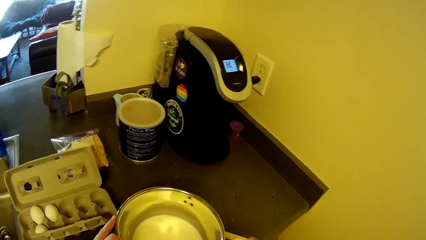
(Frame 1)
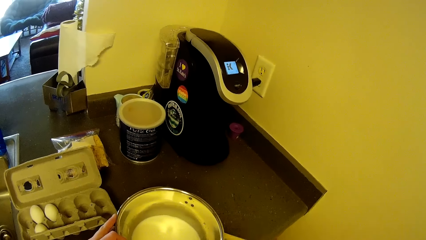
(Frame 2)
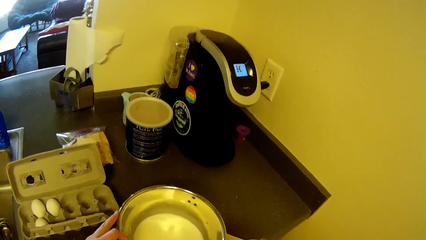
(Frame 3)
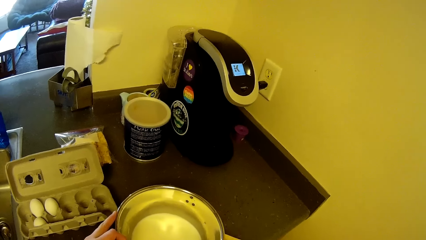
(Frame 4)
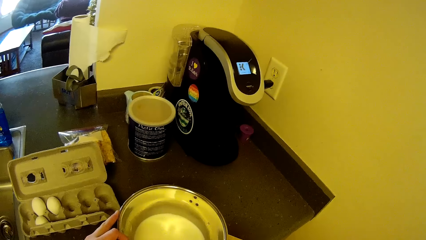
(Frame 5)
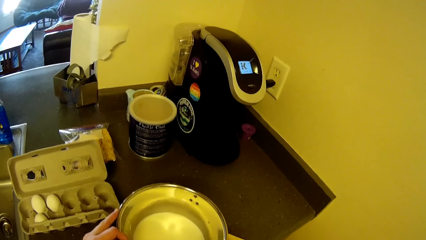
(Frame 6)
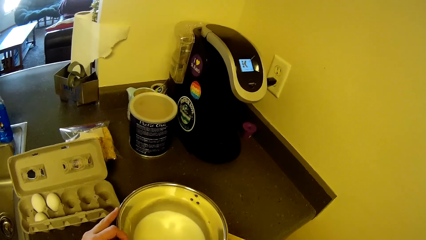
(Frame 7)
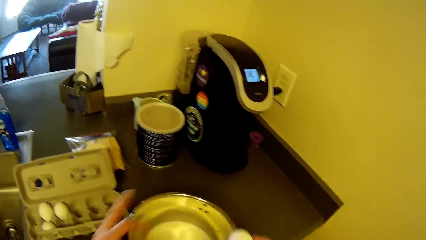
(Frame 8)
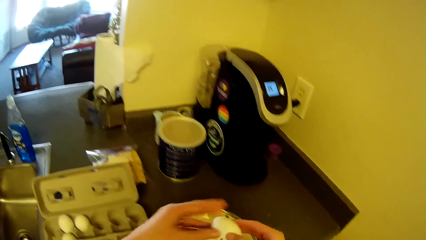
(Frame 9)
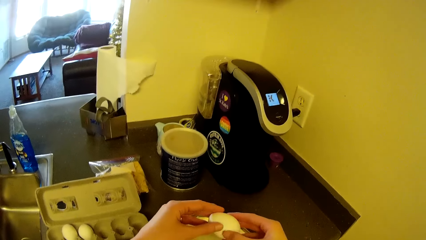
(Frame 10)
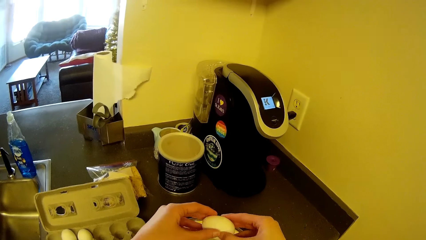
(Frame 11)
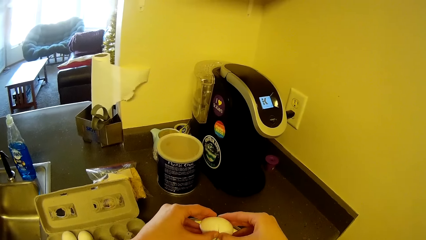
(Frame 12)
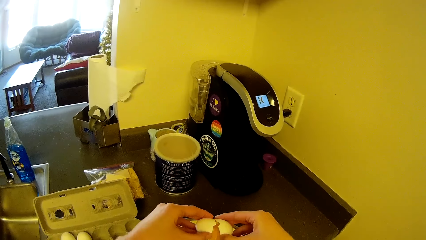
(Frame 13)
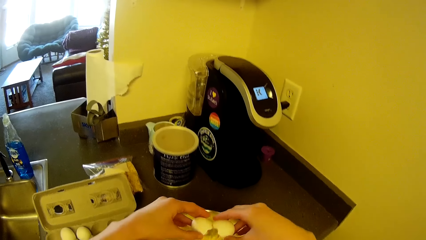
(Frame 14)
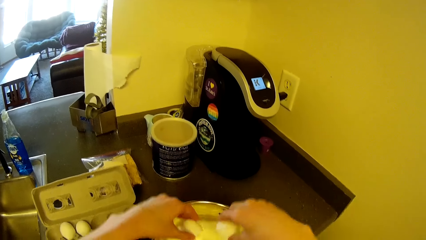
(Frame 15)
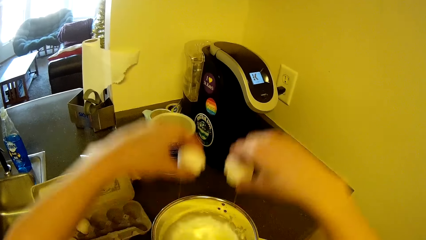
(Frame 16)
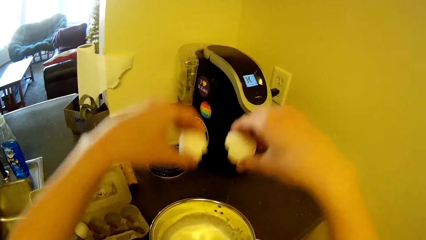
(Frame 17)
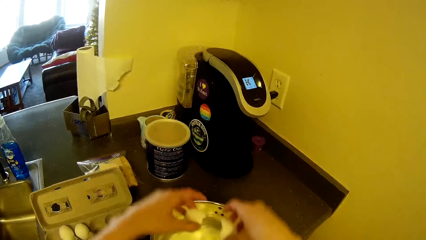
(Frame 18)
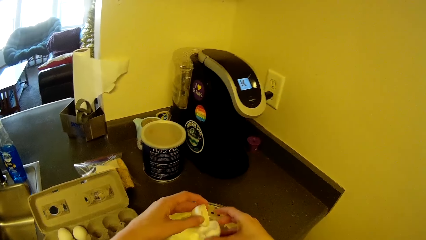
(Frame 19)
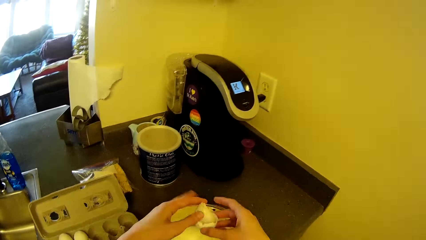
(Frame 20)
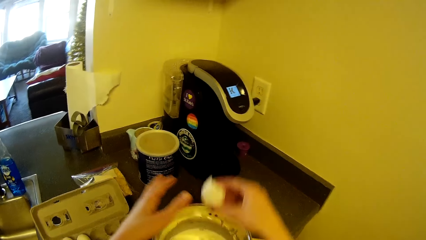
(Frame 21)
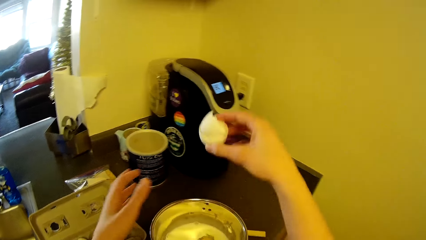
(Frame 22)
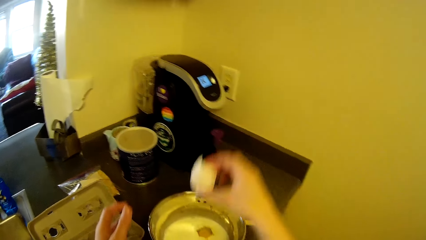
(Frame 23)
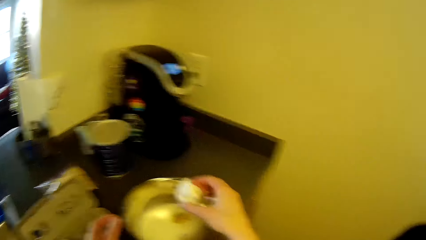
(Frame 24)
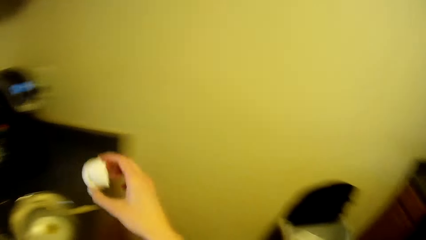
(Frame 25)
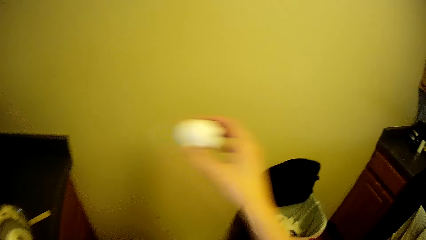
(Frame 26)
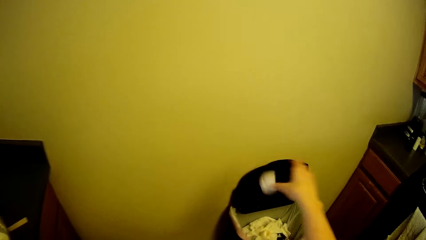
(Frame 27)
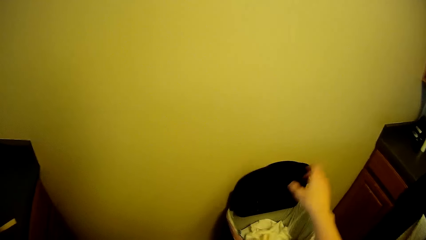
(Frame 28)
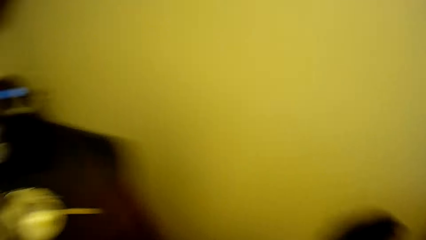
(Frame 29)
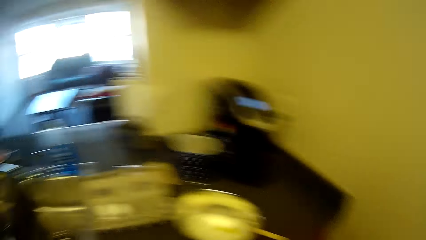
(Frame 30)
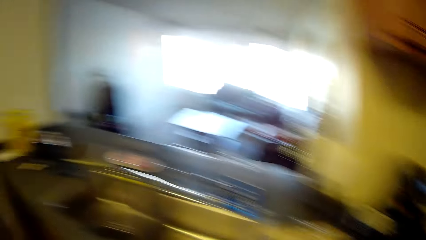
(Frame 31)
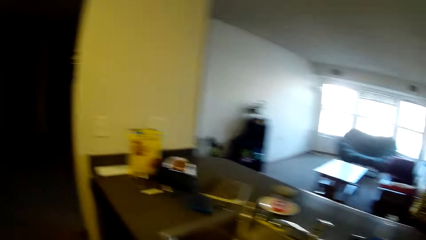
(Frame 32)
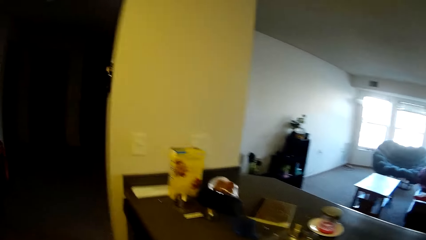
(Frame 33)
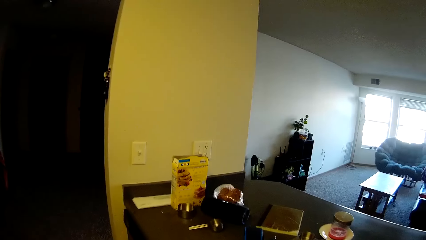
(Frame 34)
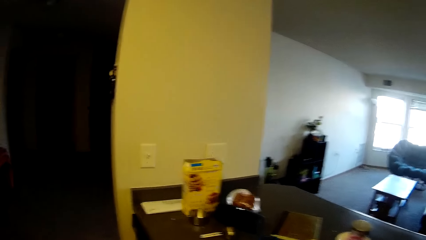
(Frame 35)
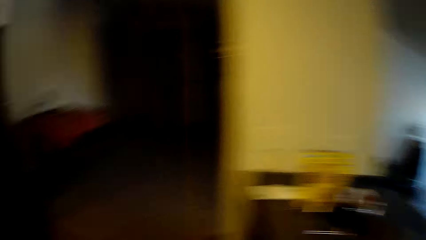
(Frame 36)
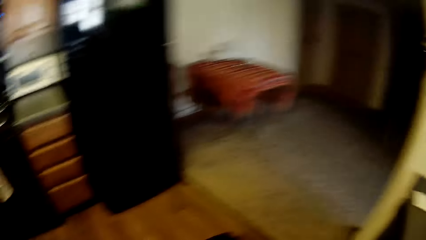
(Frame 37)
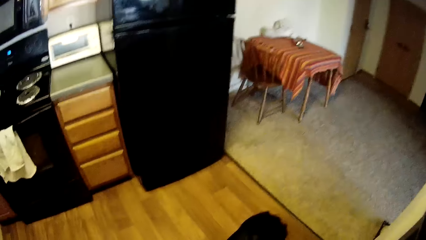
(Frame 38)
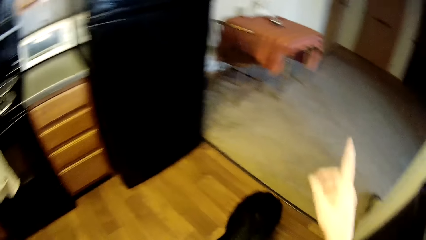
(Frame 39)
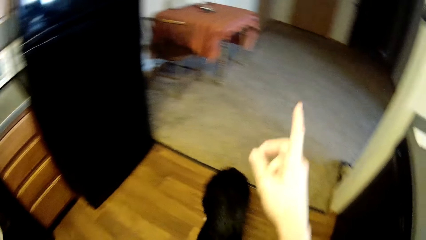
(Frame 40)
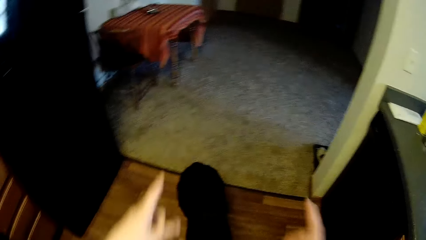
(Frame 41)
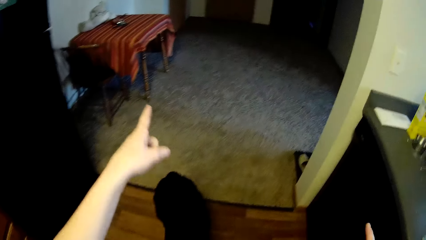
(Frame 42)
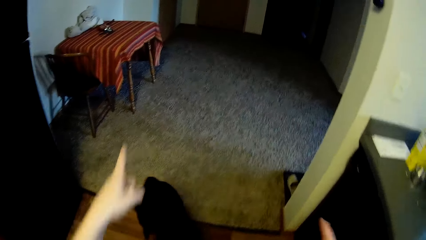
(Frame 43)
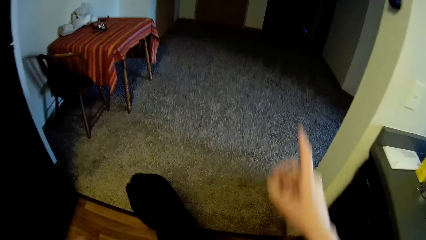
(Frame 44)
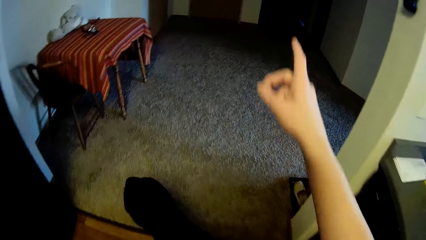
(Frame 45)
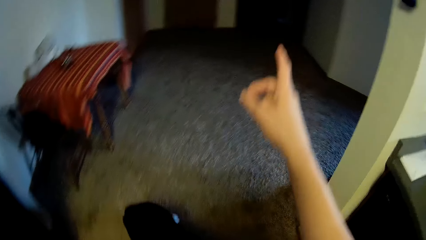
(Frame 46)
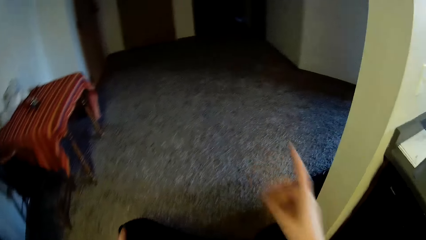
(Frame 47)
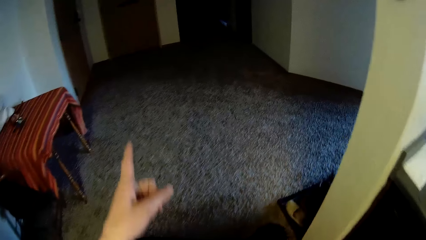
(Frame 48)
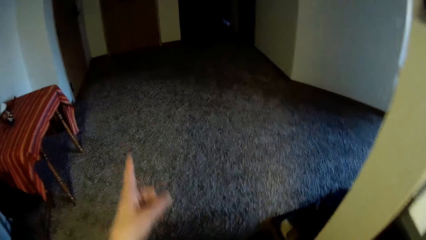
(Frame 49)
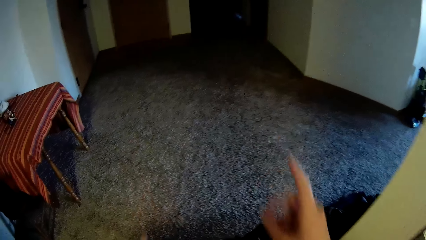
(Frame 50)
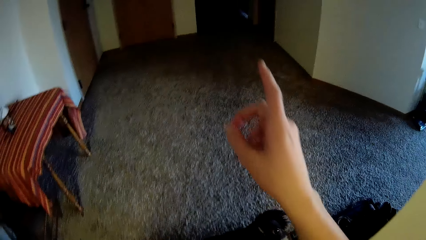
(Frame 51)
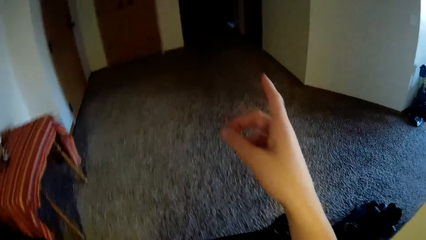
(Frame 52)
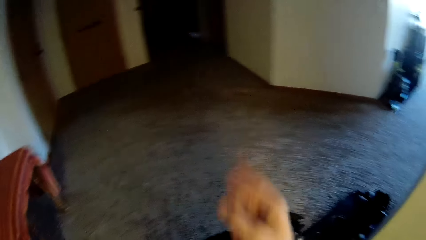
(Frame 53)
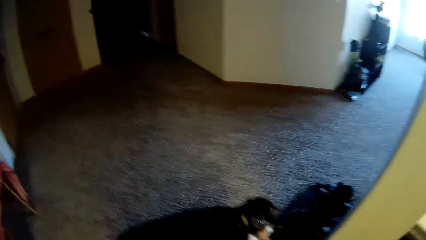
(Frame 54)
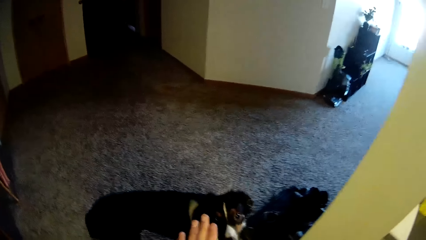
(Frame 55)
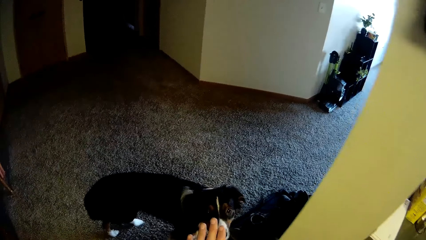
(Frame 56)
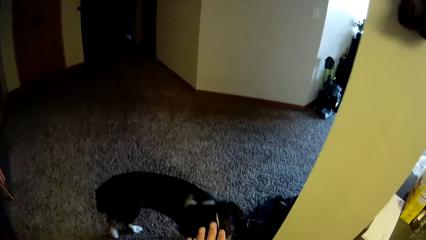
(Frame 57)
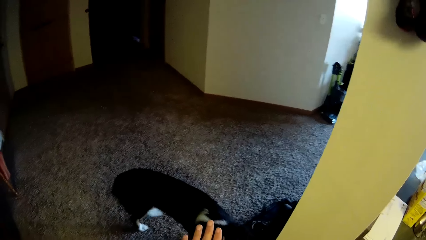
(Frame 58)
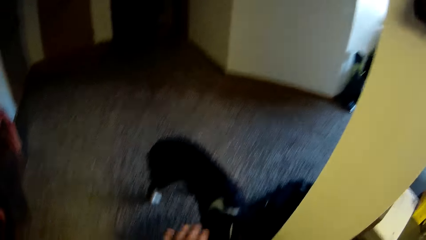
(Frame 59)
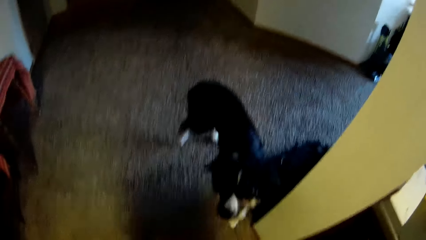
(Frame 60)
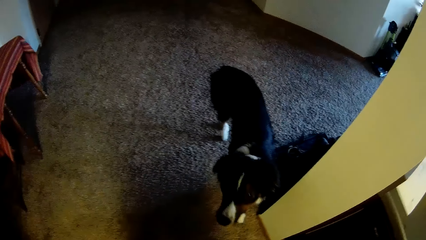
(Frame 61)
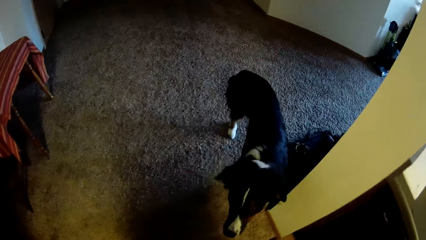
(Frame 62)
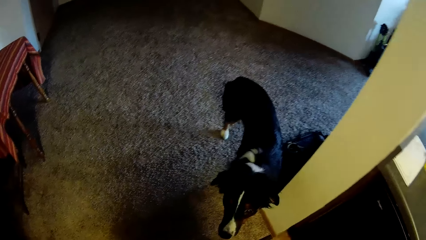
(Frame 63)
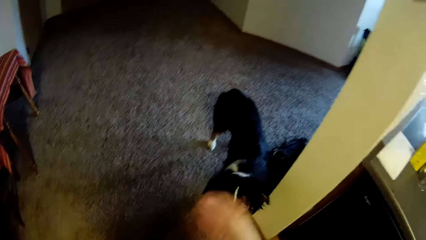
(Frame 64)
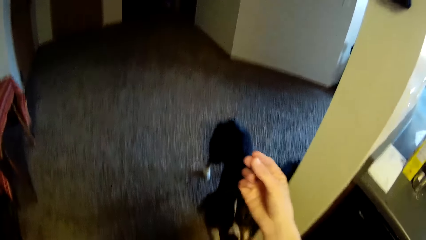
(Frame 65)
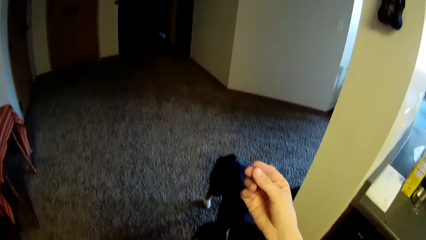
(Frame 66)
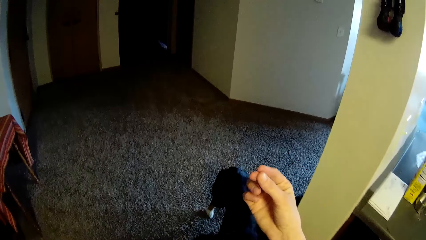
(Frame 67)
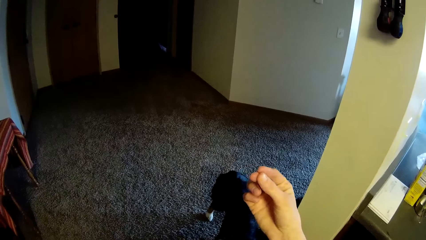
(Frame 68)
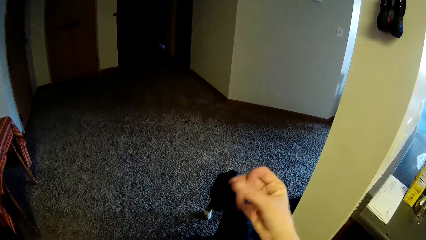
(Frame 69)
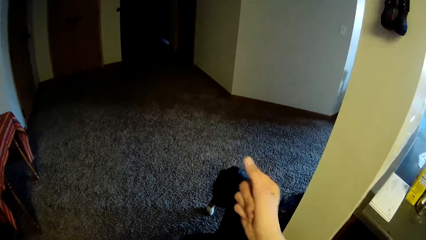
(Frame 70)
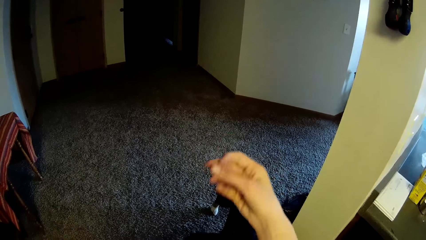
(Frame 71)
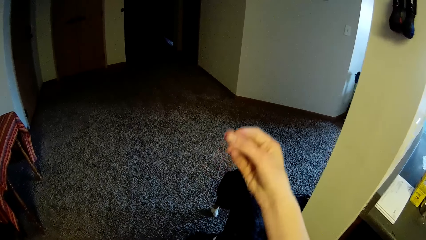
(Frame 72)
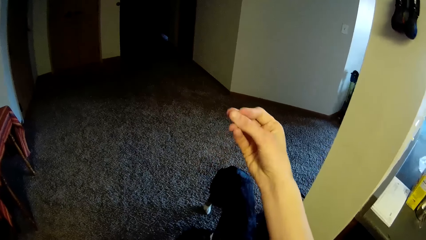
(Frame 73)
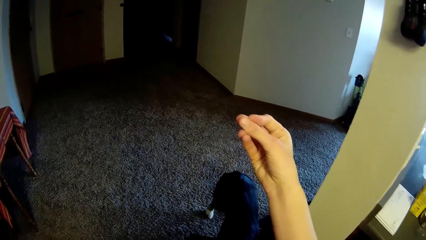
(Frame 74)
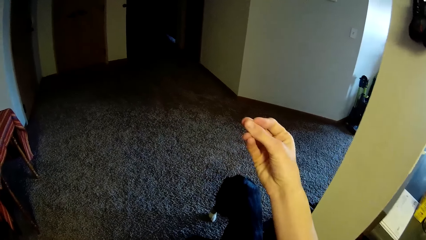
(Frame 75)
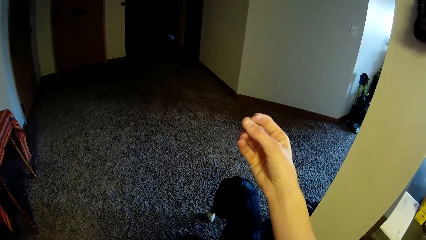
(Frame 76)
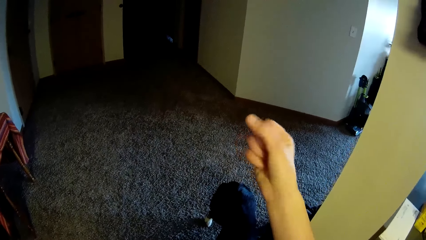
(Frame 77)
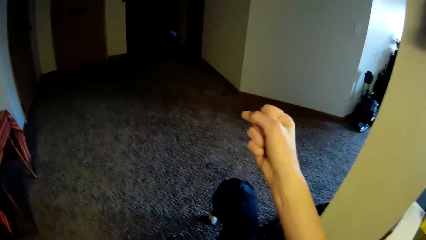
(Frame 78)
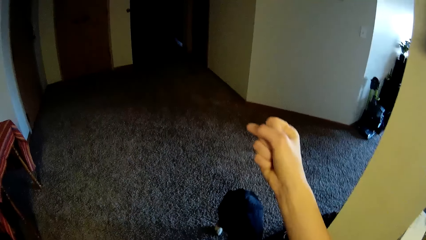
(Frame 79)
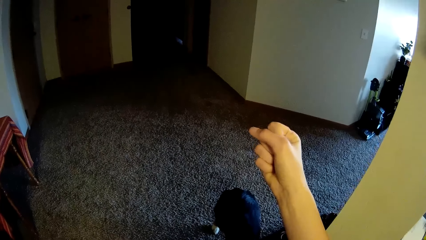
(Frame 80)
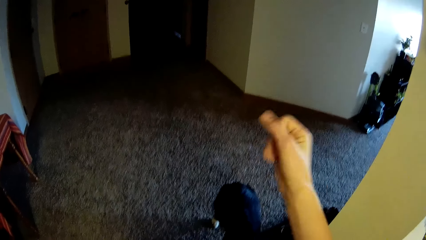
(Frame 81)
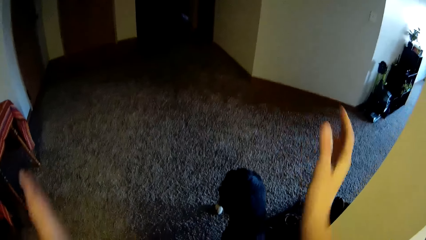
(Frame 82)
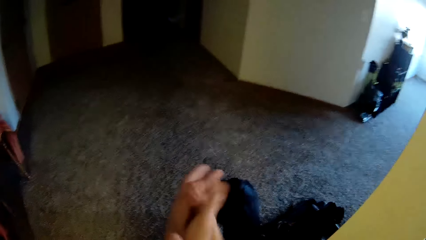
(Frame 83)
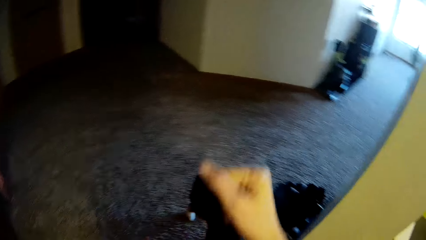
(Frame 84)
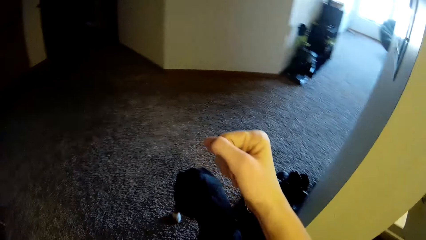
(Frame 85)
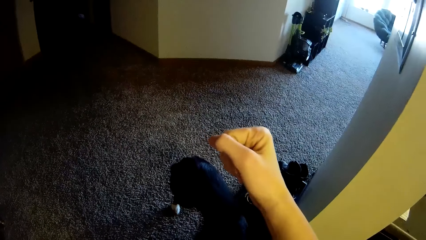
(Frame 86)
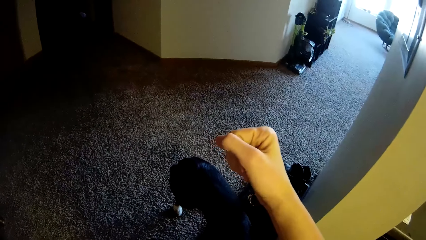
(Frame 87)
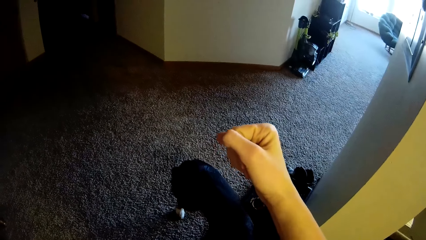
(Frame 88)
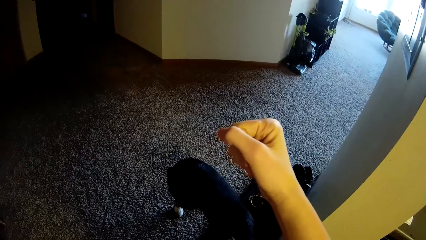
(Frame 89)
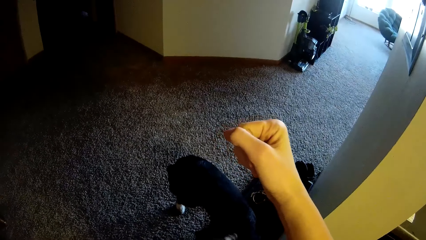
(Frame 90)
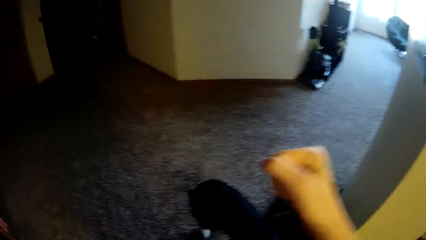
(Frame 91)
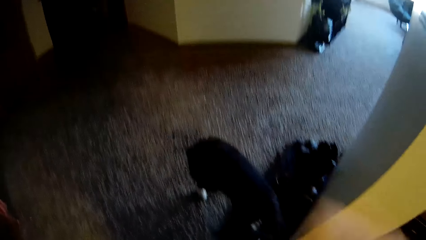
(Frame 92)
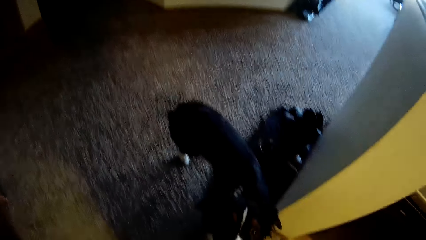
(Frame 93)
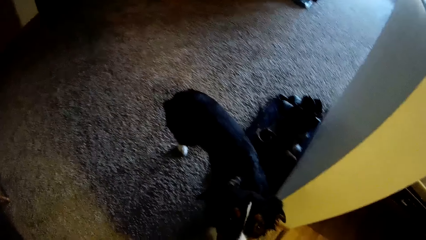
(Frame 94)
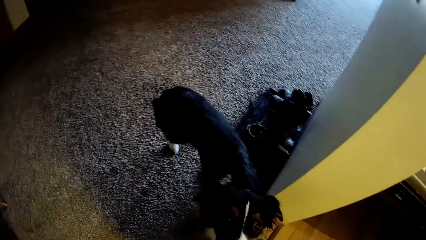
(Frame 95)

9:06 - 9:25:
The camera wearer holds the stainless bowl with both hands. He holds an egg. He breaks the egg into the stainless bowl. He holds the egg shell. He throws the egg shell into the trash bin. He walks towards the dog. He looks around the room. He points both index fingers forward simultaneously. He clicks his fingers. He signals to the dog with both hands. He claps his hands.
